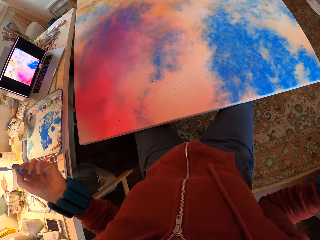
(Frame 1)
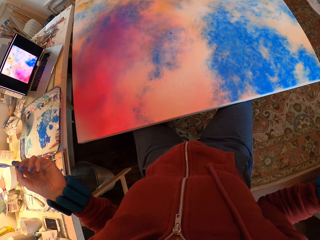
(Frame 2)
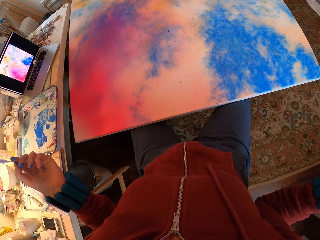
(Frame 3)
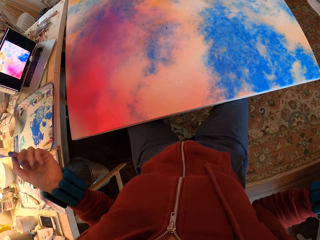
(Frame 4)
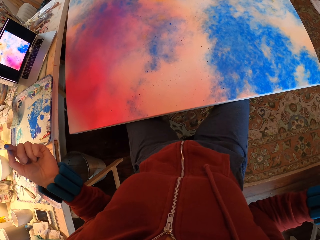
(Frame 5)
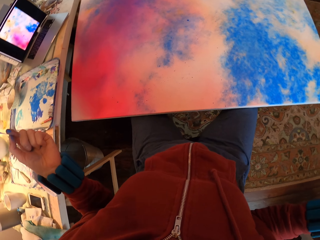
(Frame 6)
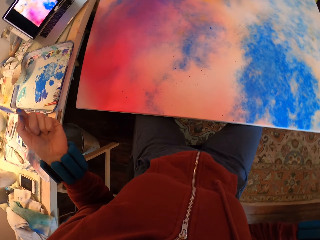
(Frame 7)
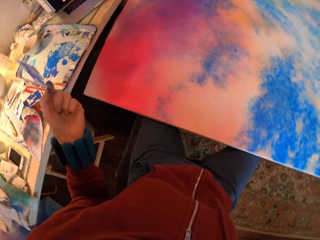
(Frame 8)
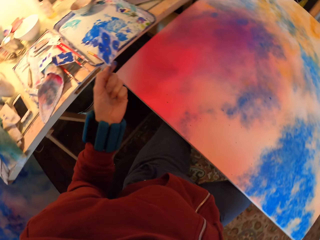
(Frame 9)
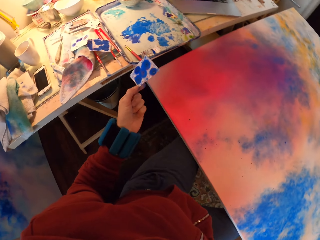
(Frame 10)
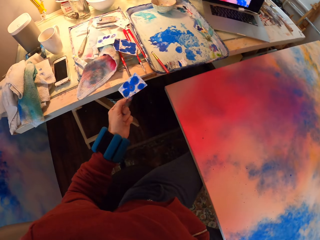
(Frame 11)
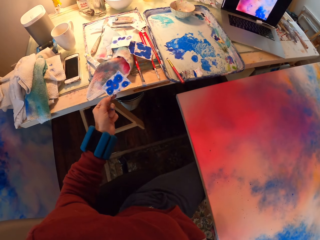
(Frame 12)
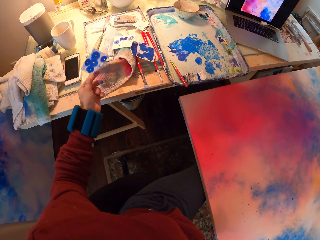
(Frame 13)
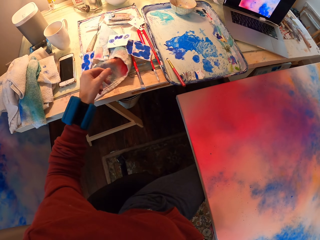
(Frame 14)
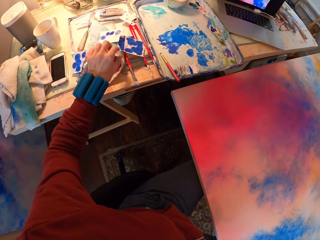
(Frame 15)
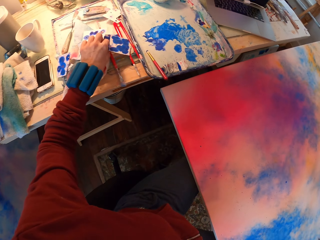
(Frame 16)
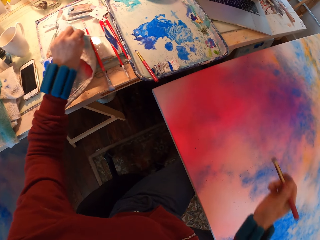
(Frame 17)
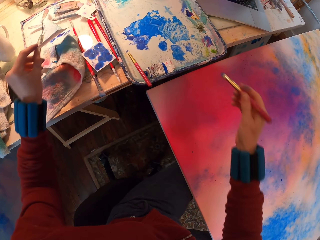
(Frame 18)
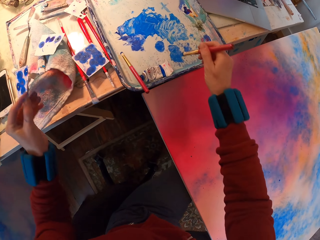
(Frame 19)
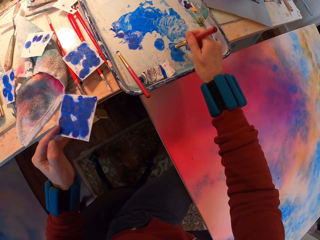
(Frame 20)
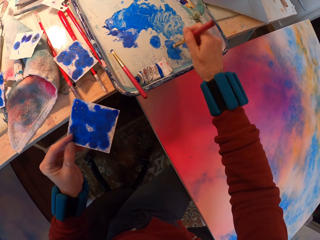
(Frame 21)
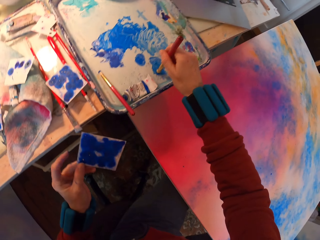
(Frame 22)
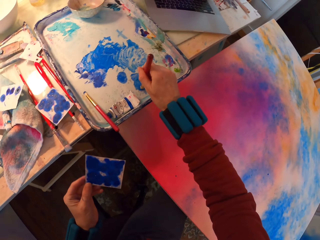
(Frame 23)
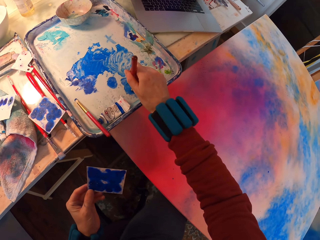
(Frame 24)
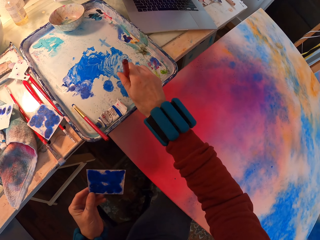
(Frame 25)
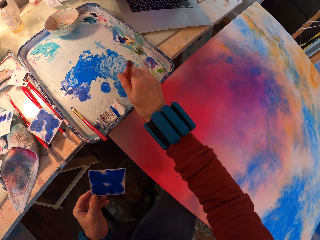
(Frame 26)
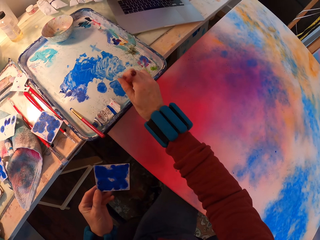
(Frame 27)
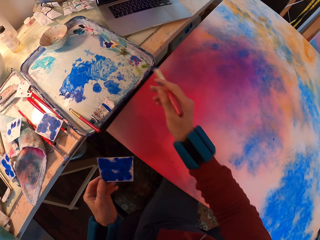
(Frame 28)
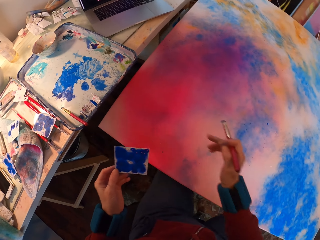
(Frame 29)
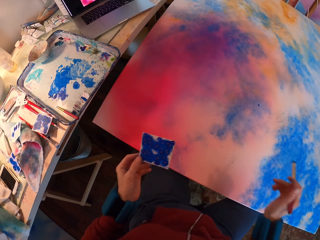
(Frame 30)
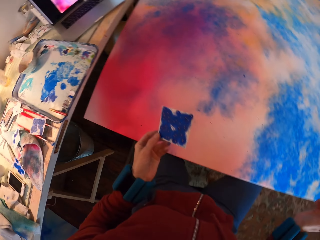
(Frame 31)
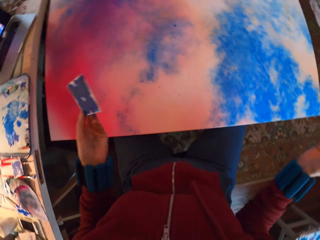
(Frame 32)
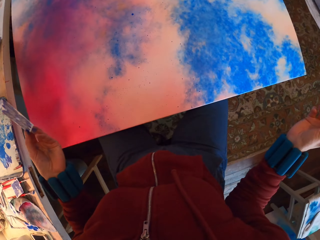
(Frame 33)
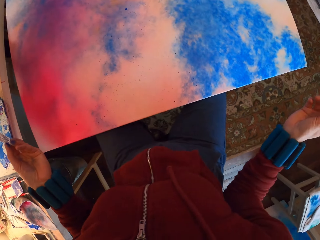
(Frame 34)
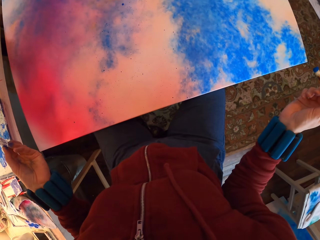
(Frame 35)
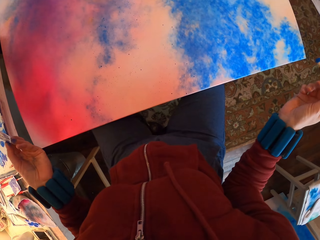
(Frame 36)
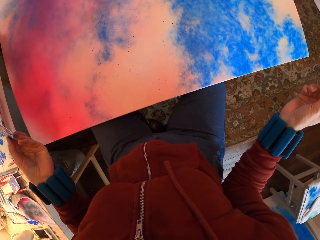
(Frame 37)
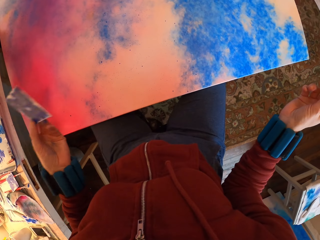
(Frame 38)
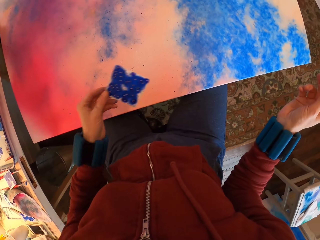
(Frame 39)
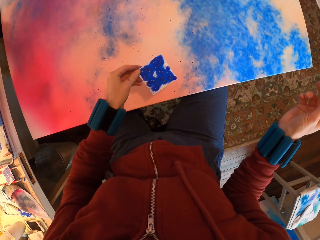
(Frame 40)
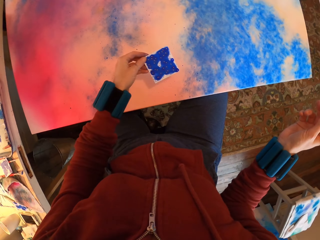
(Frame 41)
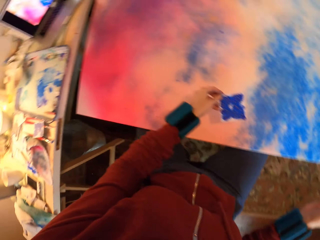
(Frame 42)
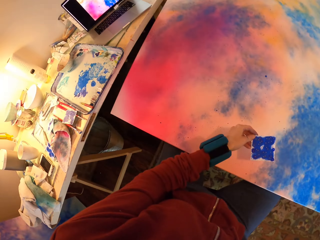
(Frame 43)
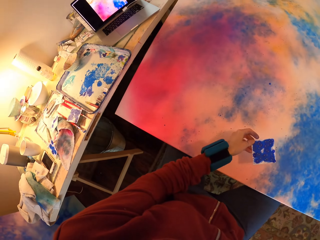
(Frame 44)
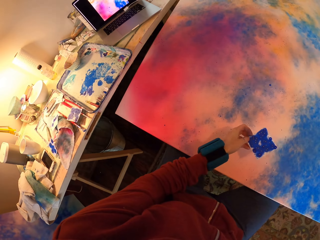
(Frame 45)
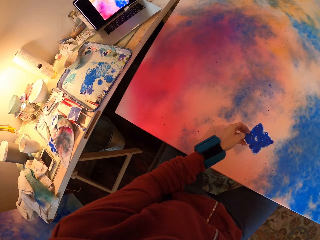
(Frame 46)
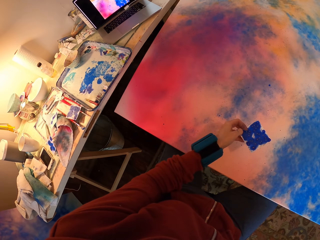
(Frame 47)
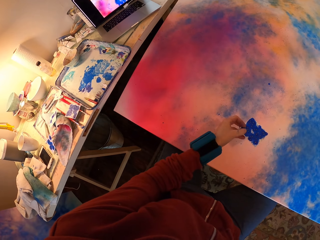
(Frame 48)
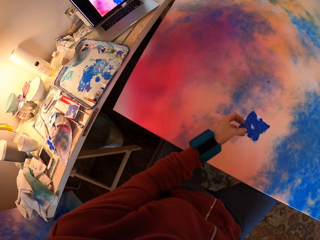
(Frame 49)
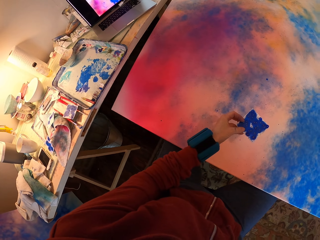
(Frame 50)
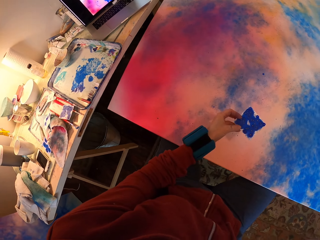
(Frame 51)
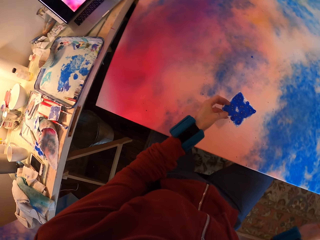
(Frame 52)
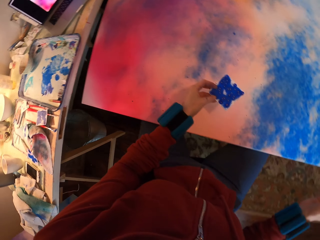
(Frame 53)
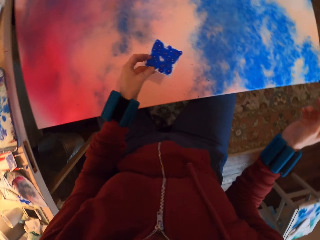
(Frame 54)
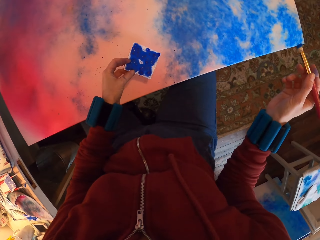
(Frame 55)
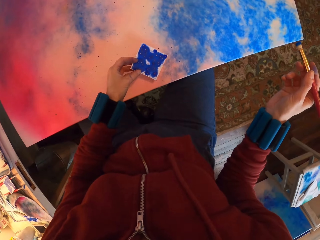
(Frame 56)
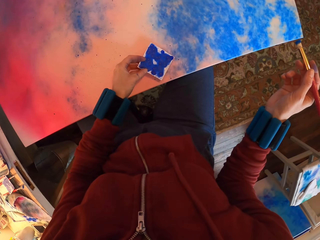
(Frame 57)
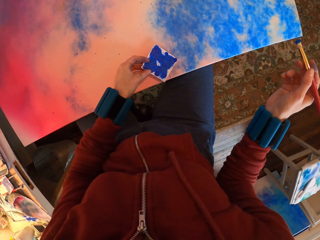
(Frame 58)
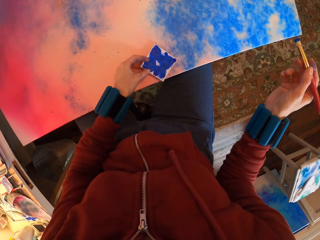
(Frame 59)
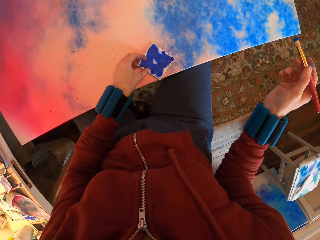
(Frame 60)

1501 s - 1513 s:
The camera wearer throws watercolor paper on the table. They pick up the watercolor paper on the table. They rub paint on the tray with a brush. They place the watercolor paper on the painting.

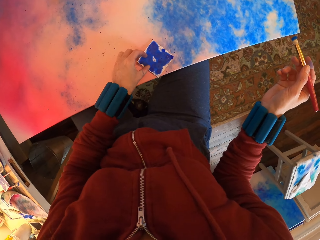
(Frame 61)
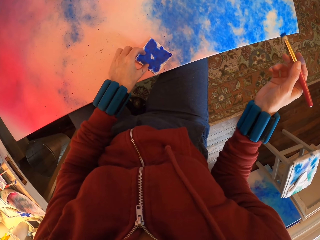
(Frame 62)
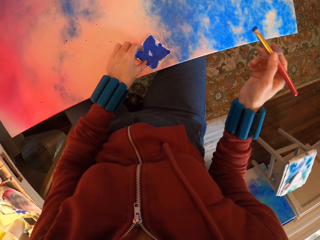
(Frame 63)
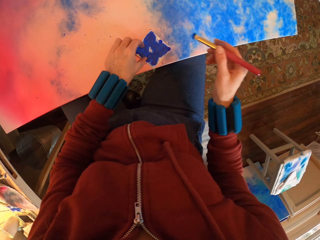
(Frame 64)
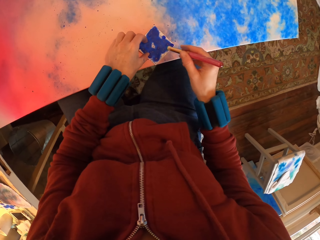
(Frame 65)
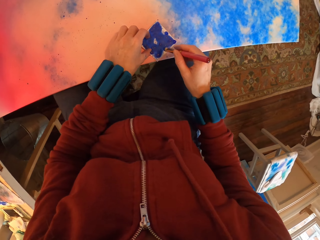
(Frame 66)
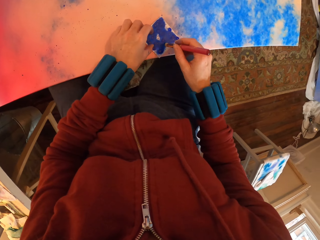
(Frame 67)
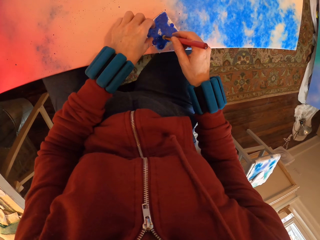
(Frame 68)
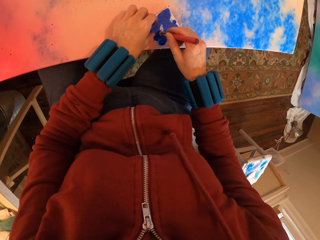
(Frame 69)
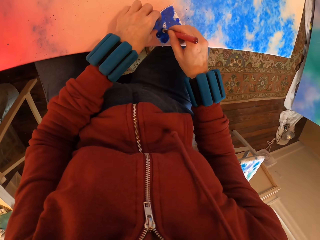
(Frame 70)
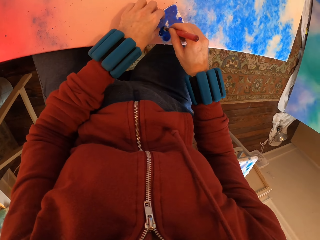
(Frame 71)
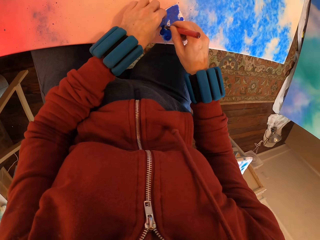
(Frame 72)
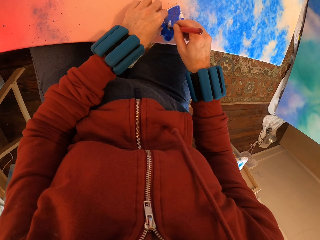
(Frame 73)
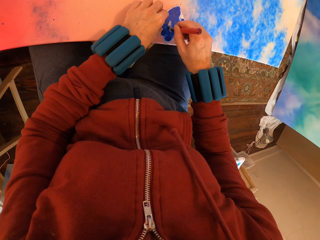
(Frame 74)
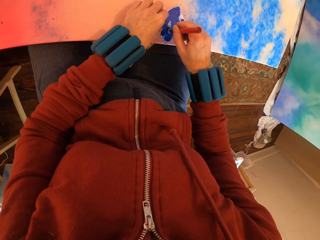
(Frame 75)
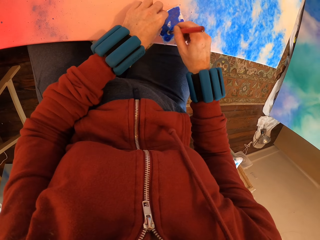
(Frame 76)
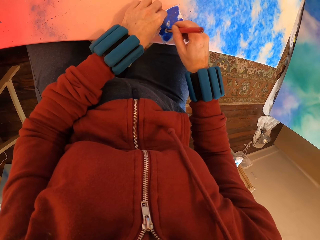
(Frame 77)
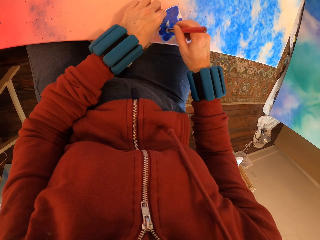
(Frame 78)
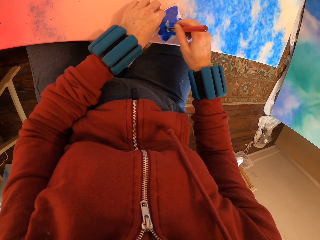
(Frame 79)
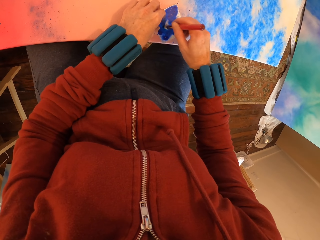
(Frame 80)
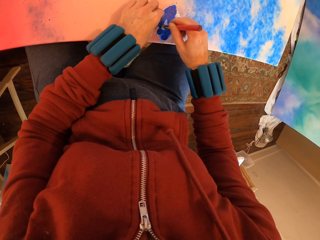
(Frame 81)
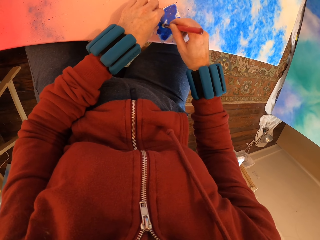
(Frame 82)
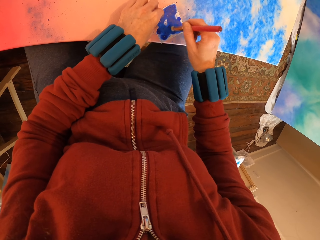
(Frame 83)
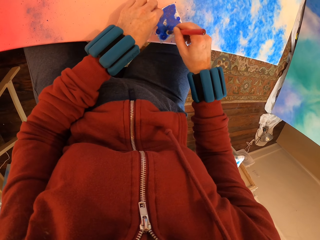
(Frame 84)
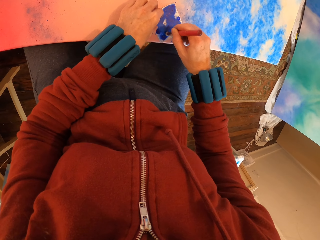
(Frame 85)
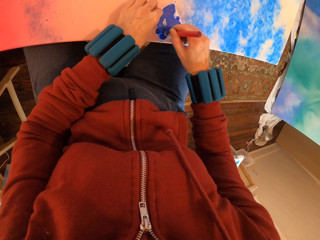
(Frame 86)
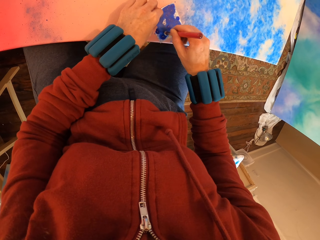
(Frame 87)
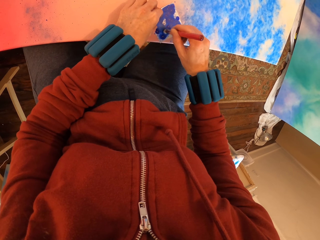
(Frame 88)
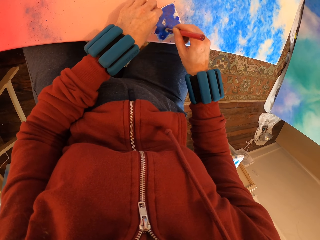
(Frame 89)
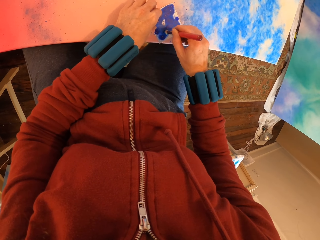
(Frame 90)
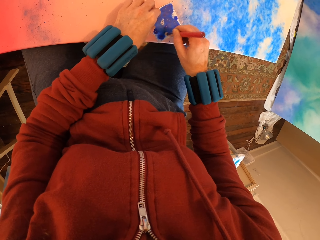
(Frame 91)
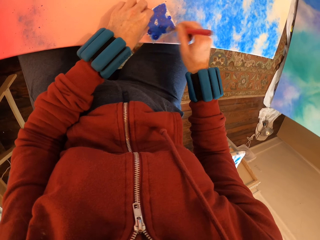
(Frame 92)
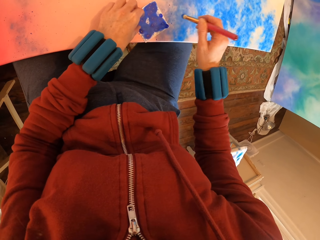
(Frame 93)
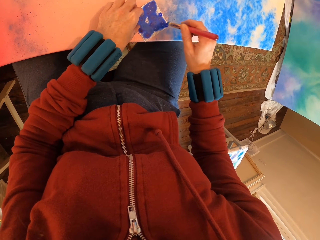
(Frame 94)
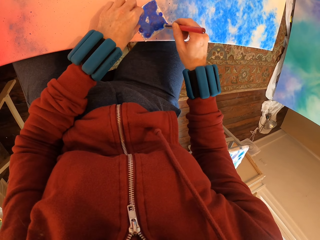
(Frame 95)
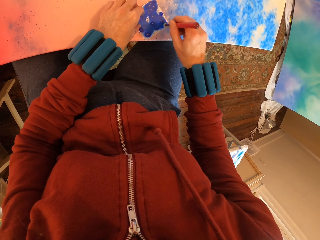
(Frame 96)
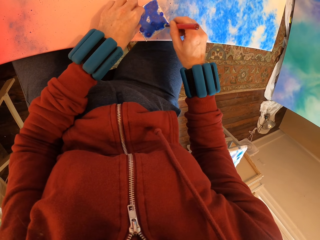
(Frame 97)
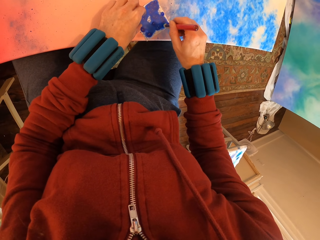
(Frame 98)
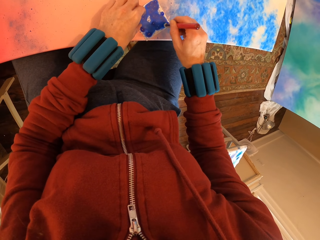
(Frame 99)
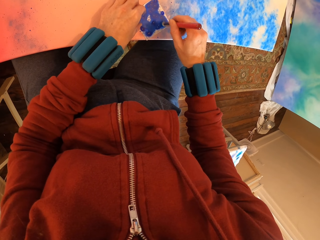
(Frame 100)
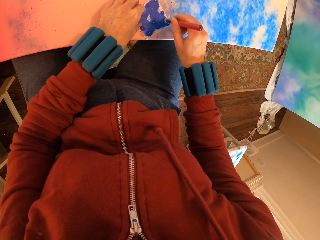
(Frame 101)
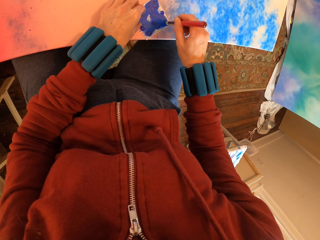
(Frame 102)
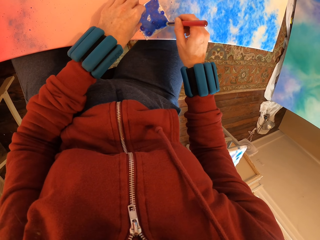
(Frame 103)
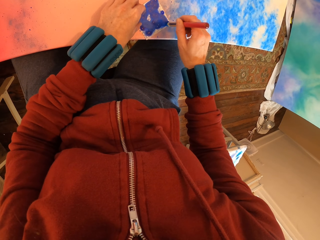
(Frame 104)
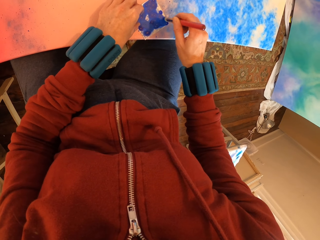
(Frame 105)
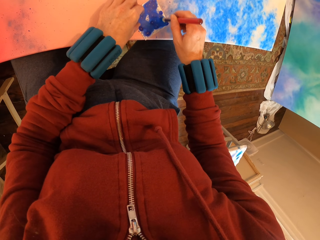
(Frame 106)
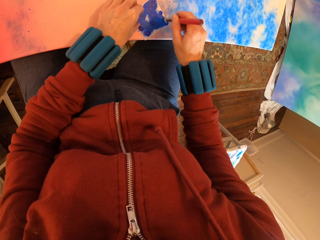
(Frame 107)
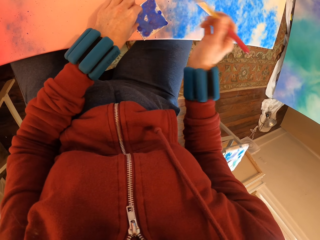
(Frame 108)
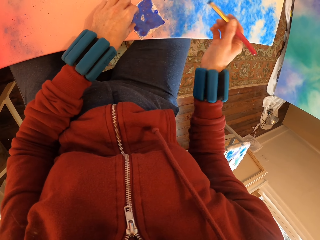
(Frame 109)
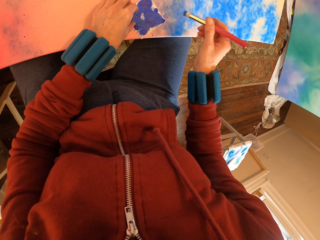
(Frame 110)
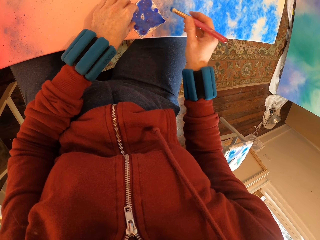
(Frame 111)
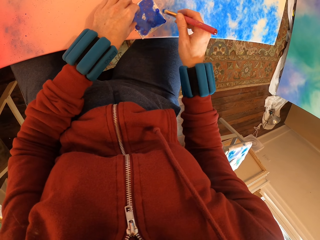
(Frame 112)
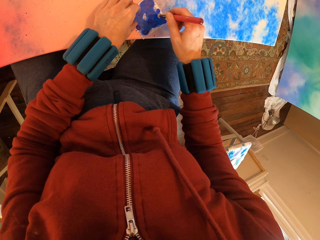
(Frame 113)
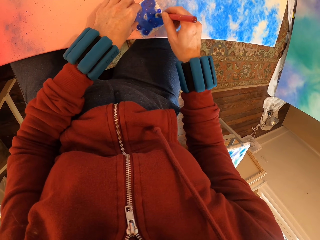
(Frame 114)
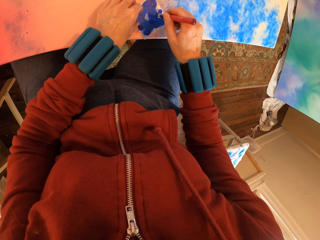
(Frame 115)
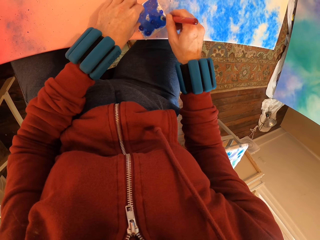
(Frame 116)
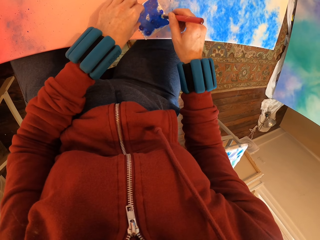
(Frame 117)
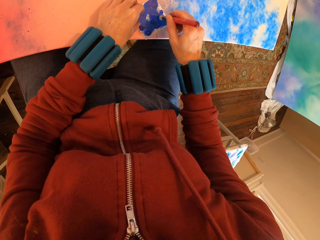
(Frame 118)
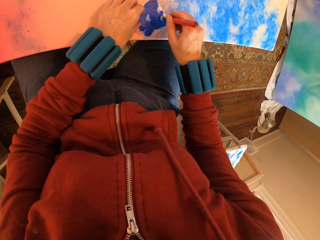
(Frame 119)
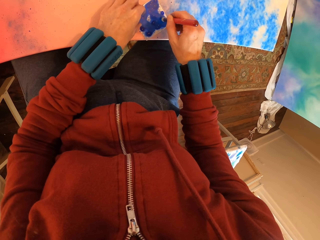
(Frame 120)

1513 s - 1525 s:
The camera wearer applies paint with a brush on the painting.
